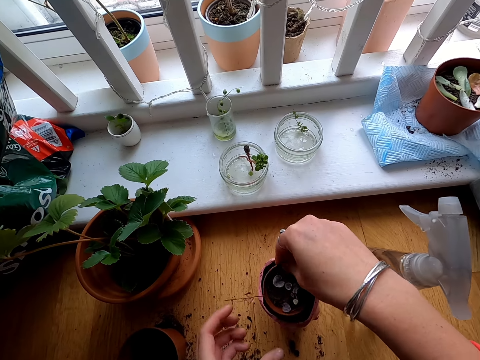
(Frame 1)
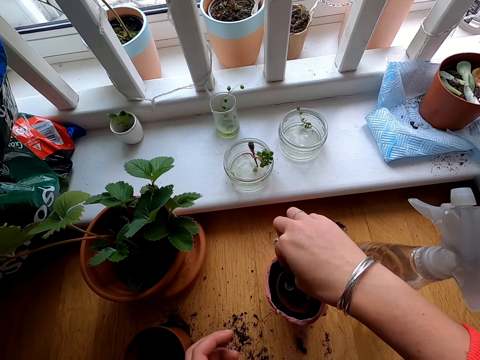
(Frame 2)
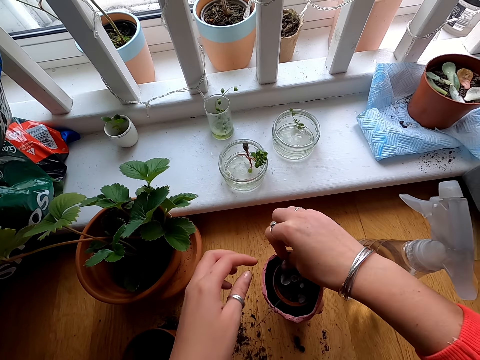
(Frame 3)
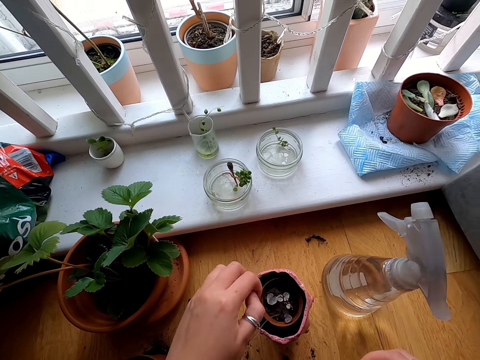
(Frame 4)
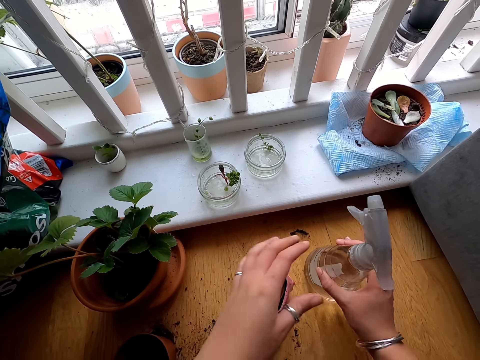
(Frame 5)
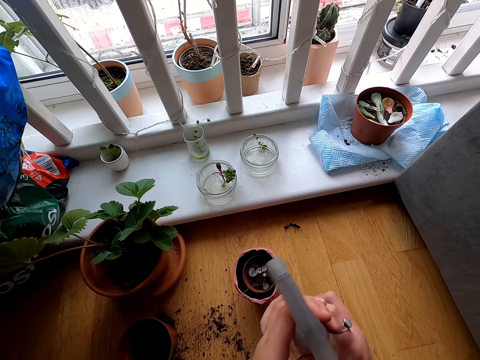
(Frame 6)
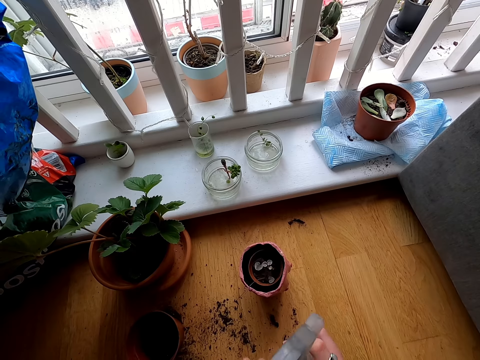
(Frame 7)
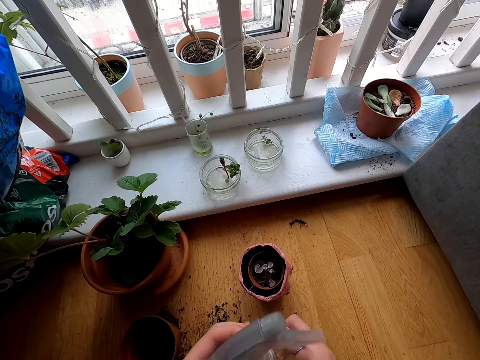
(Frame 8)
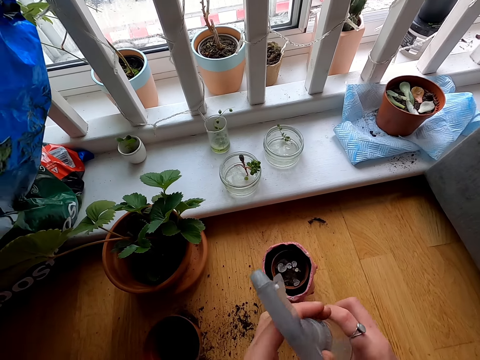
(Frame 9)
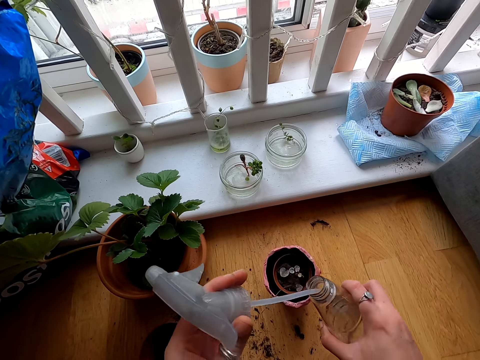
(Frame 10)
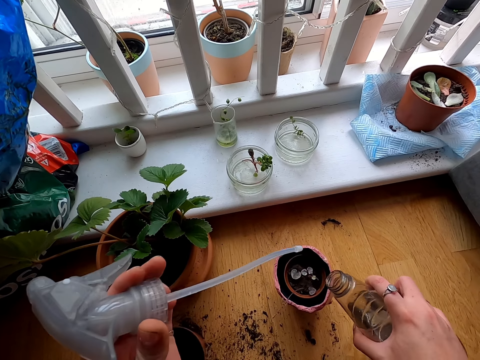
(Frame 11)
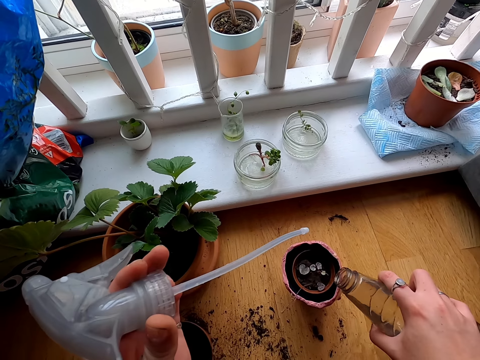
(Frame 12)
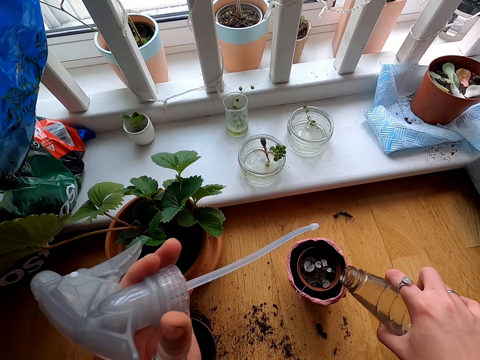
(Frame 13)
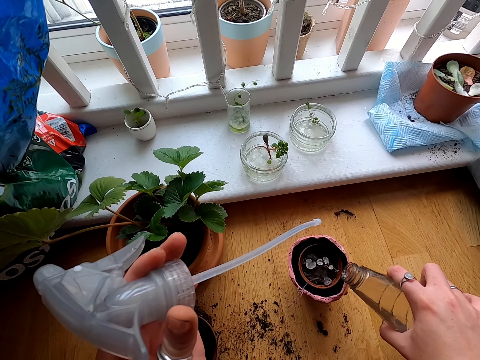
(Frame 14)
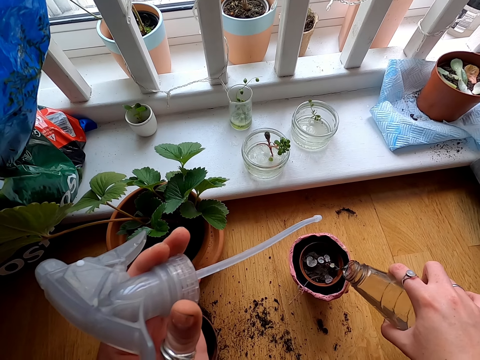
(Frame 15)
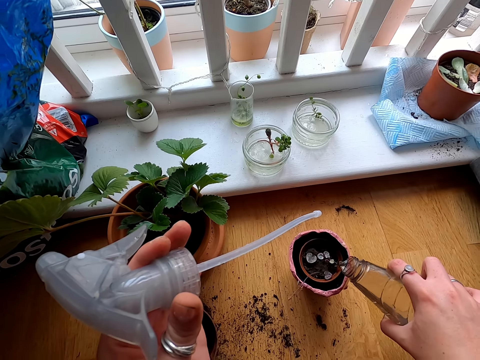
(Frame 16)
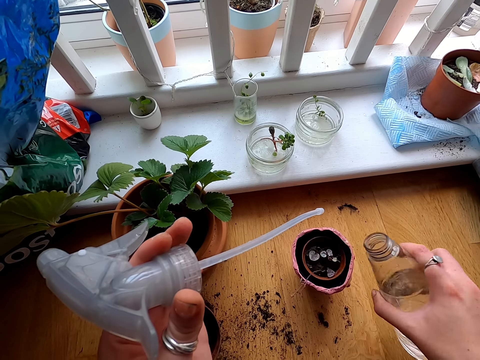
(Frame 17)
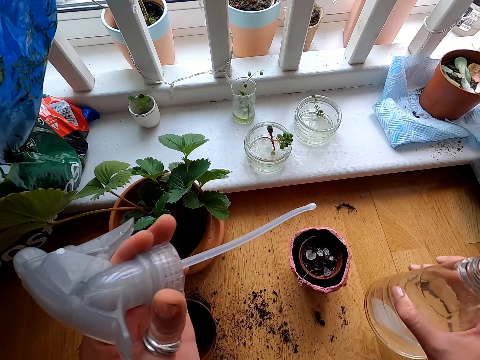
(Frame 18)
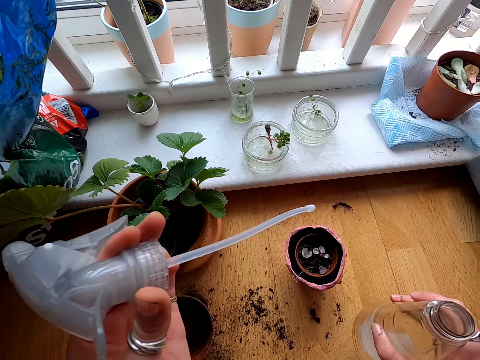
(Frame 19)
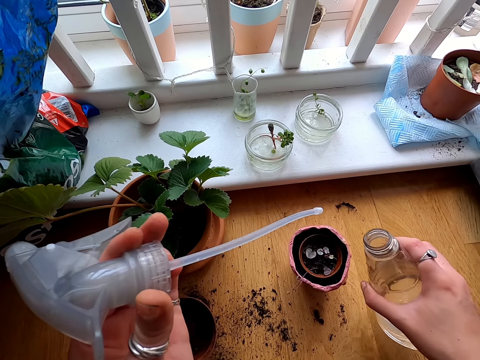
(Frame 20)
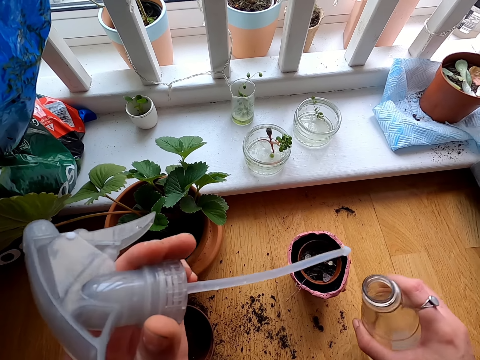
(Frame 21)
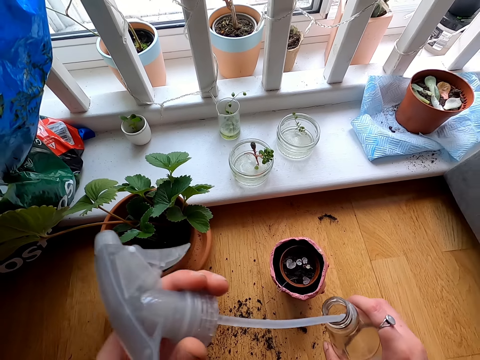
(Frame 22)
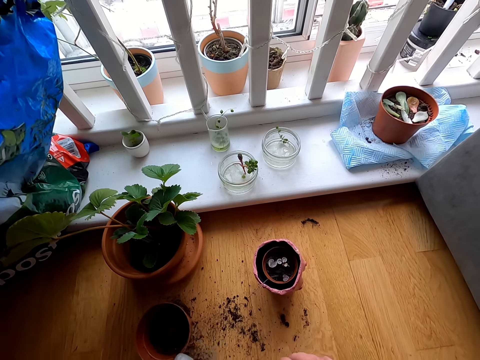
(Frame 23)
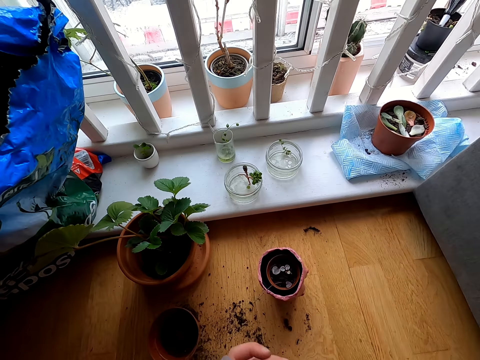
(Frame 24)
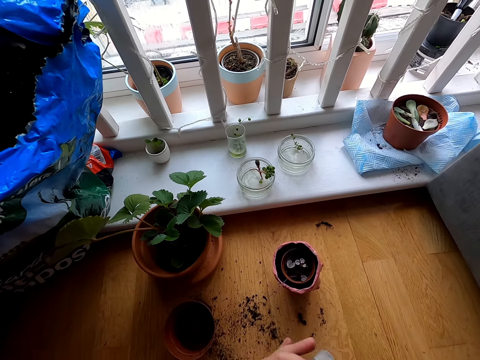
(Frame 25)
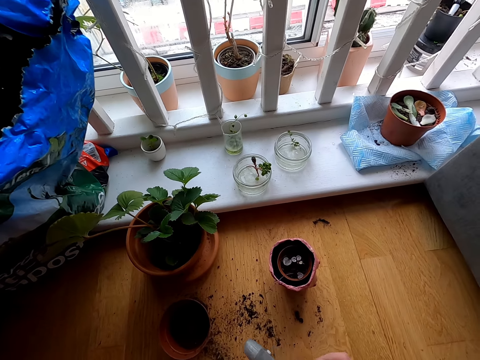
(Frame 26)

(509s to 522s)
The camera wearer inserts the vase inside another vase. They pull back the right hand. They pick up the bottle and open the bottle. They water the plant. They lift the bottle, look at the bottle and close the bottle.

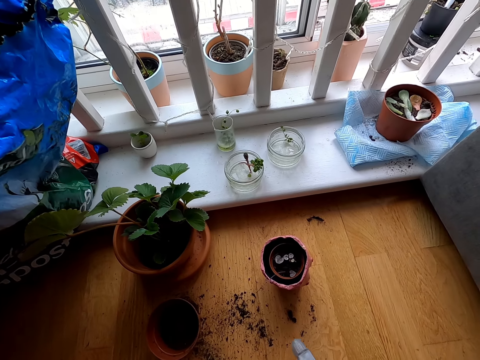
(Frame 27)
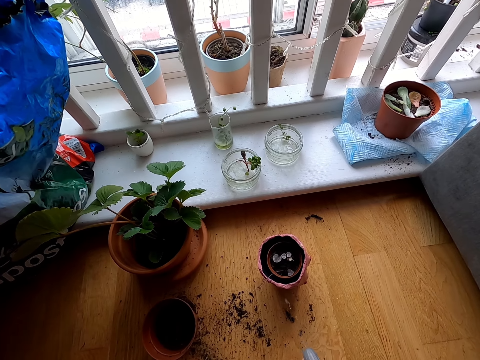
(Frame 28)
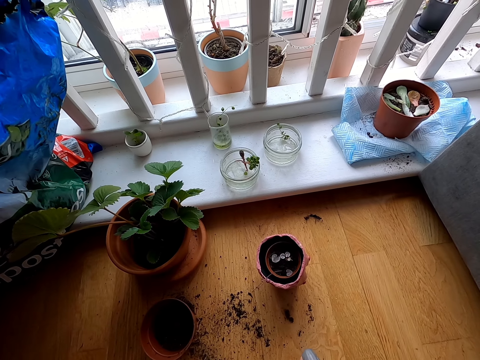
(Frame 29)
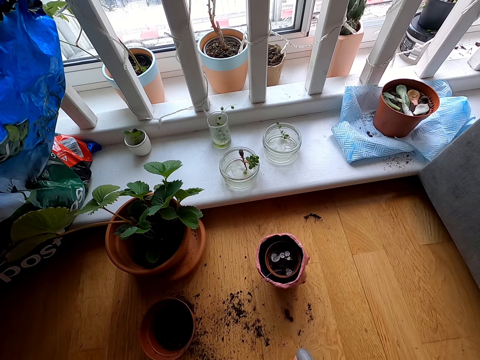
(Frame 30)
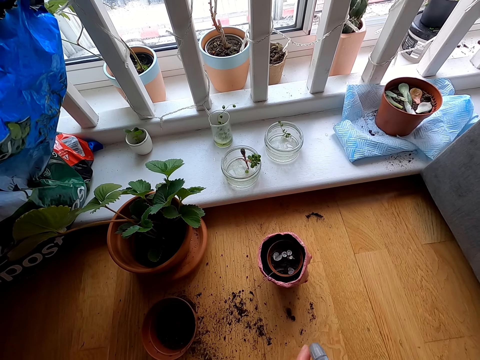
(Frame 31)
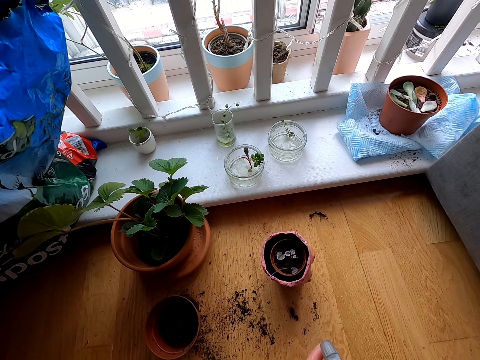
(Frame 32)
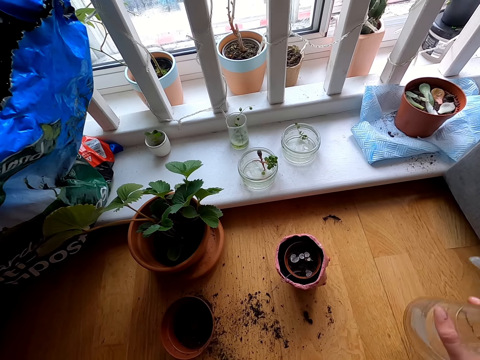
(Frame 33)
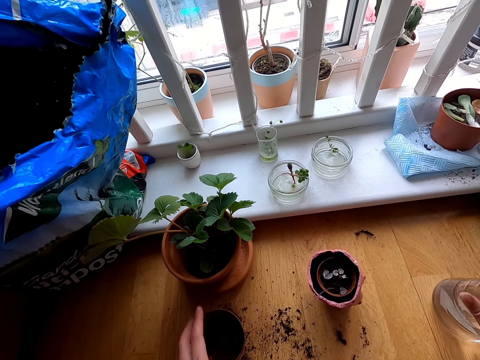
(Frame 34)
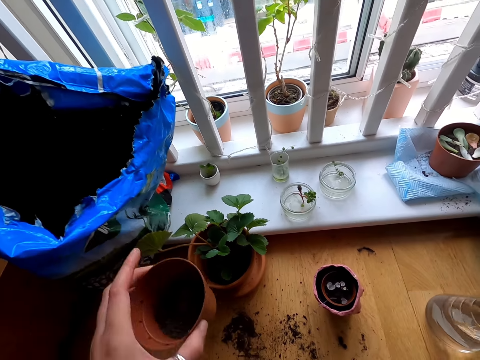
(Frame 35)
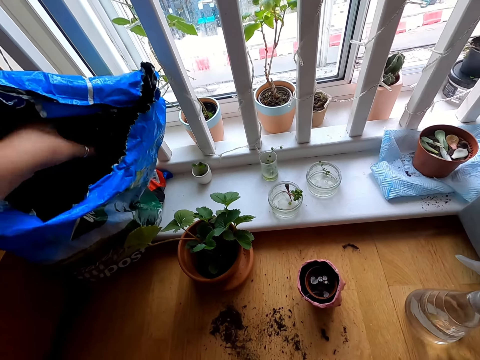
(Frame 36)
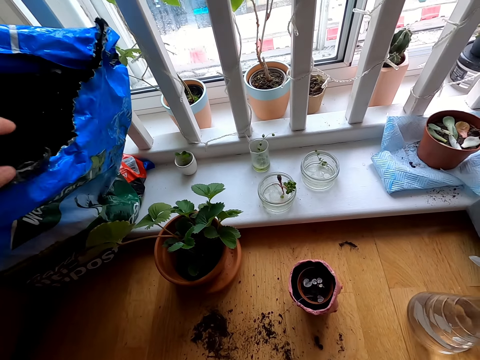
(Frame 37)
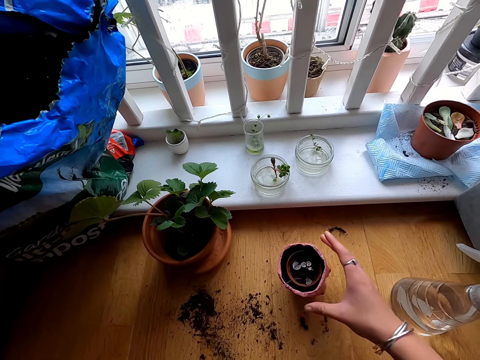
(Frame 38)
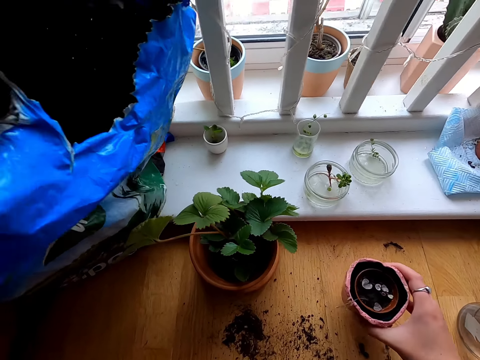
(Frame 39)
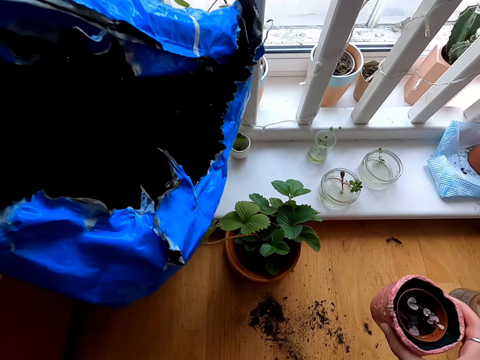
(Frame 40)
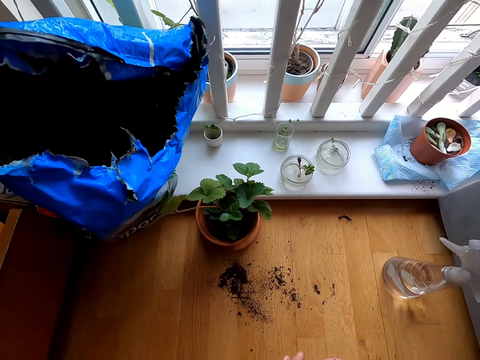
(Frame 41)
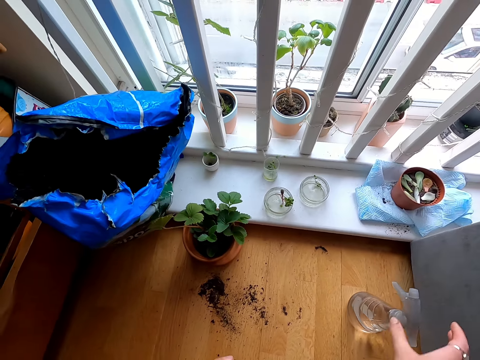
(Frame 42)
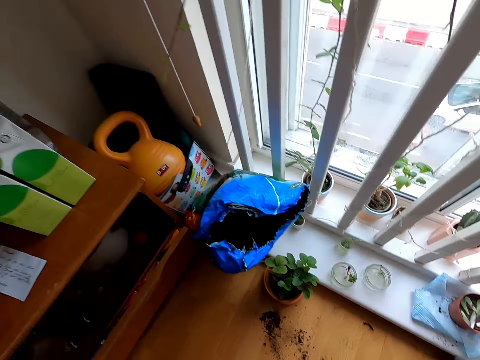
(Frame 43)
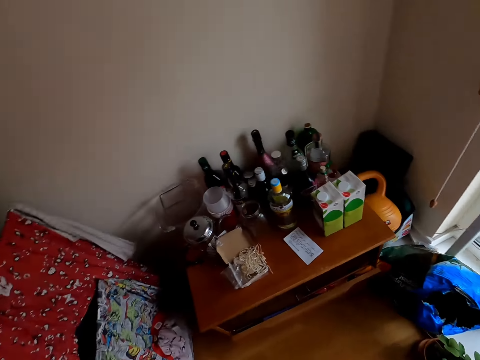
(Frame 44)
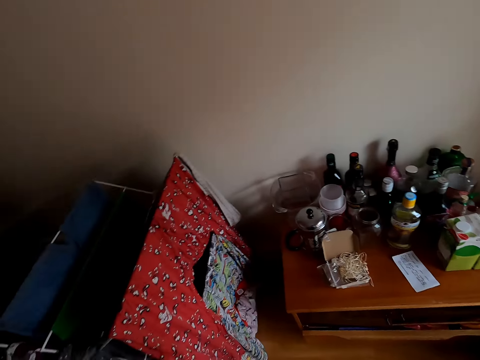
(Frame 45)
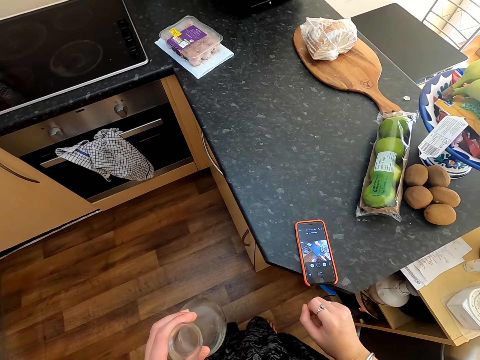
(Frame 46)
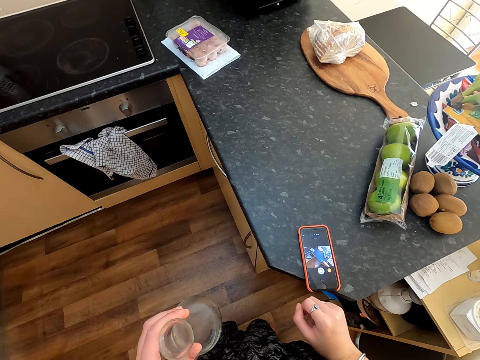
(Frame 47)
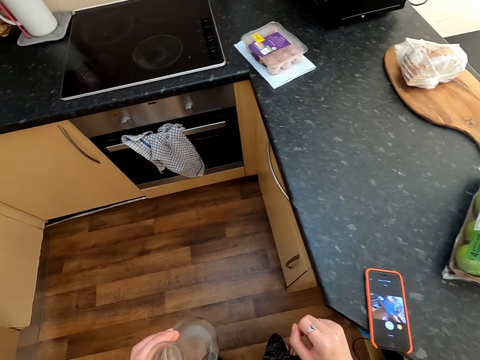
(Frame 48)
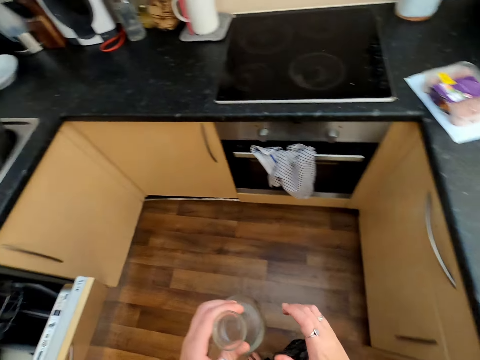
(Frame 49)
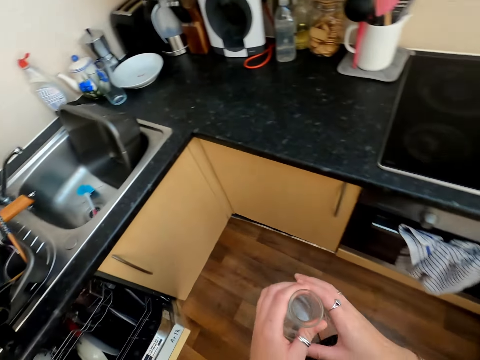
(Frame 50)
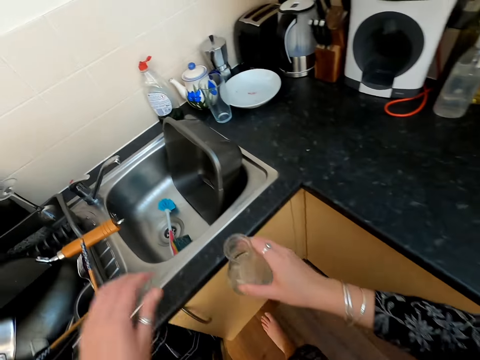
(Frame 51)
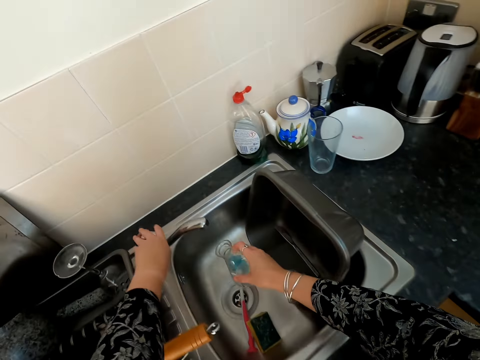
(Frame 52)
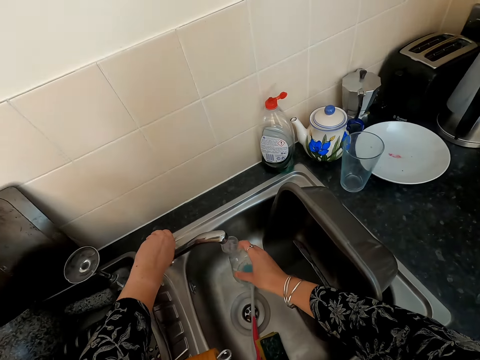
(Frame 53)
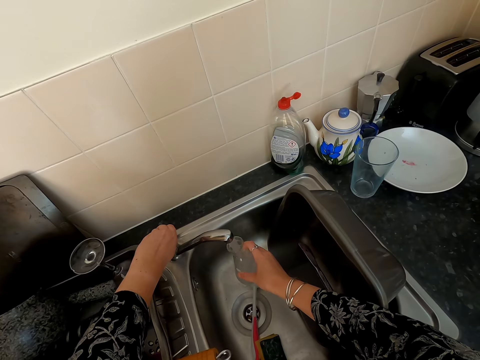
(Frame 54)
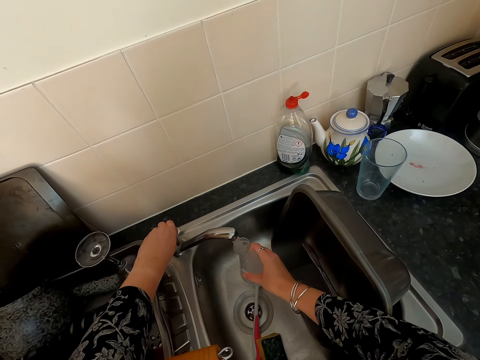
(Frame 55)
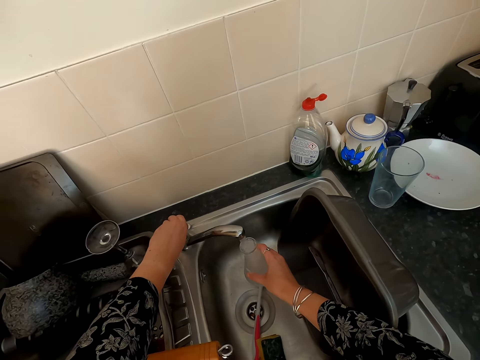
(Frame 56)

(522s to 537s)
The camera wearer sprays the plant. They lift the bottle and place the bottle on the floor. They lift the vase and put the vase on the sack. They move the right hand. They lift the vase. They pick up the bottle. They walk around. They look at the phone. They walk around. They lift the bottle. They open the tap. They fetch water on the bottle.
